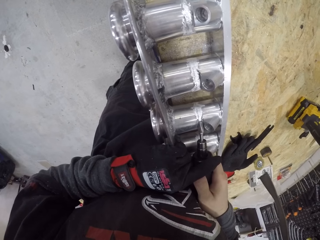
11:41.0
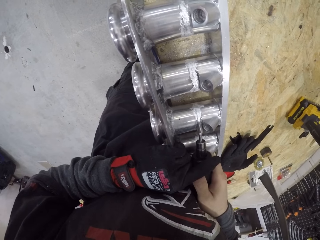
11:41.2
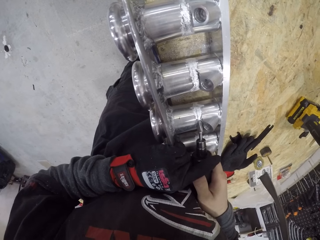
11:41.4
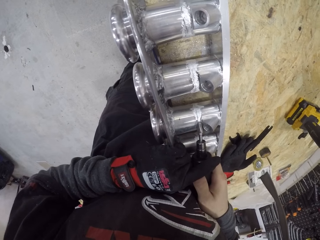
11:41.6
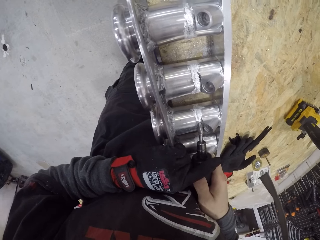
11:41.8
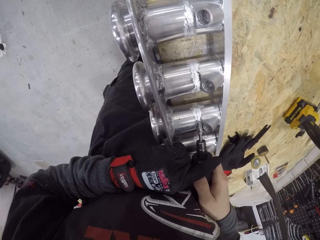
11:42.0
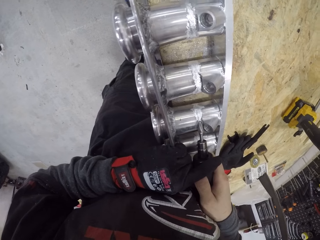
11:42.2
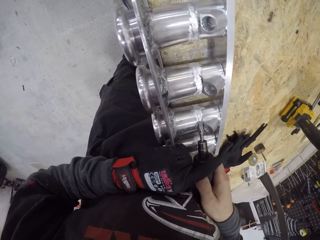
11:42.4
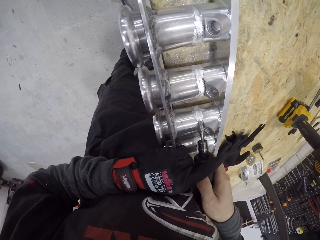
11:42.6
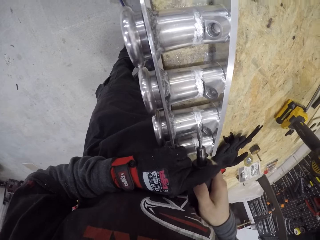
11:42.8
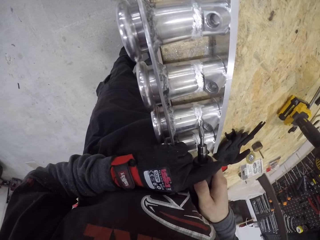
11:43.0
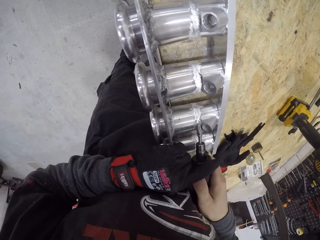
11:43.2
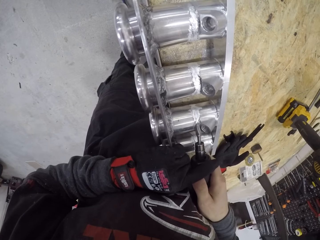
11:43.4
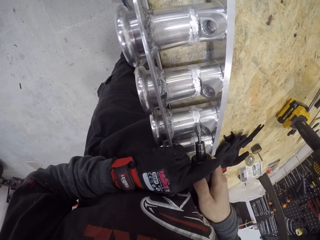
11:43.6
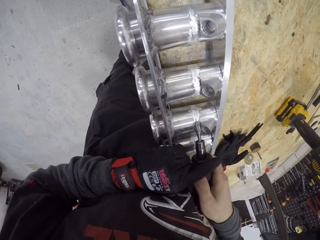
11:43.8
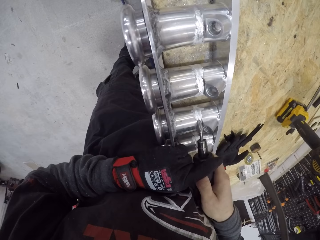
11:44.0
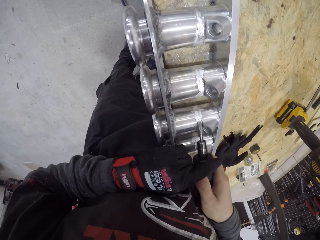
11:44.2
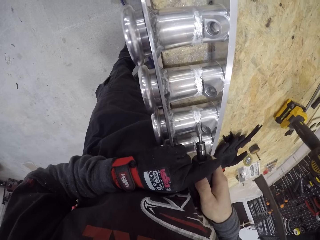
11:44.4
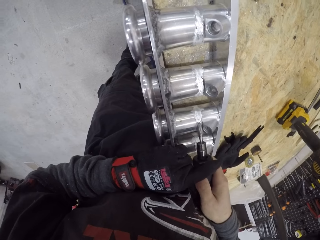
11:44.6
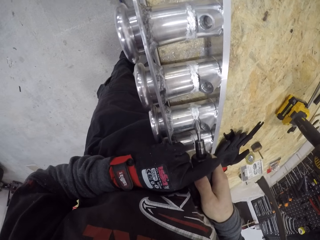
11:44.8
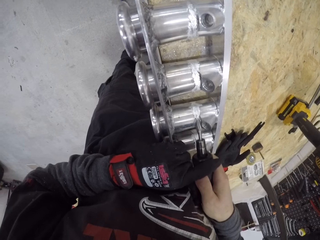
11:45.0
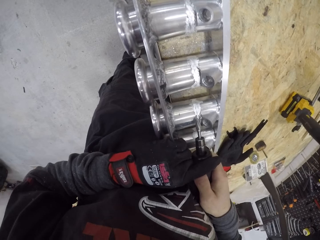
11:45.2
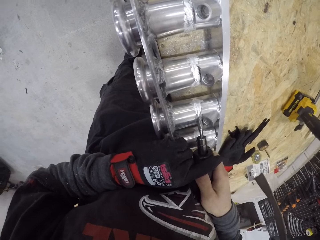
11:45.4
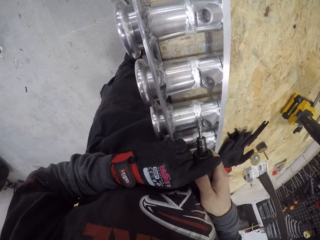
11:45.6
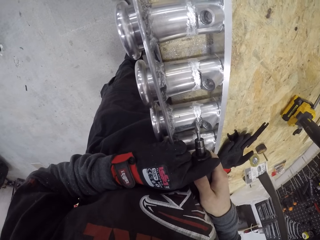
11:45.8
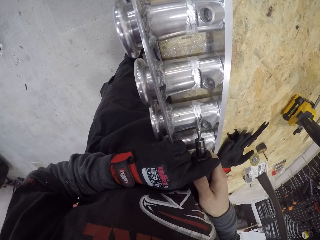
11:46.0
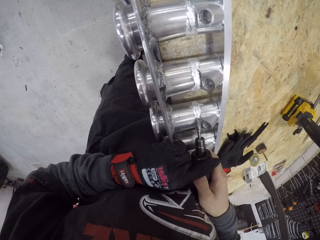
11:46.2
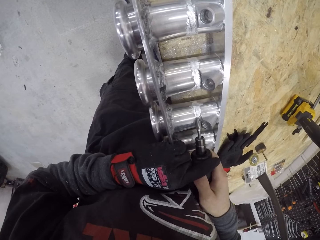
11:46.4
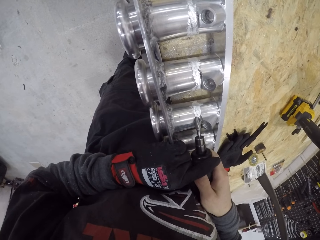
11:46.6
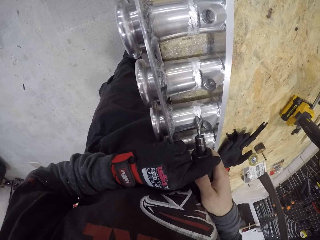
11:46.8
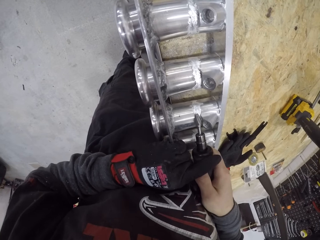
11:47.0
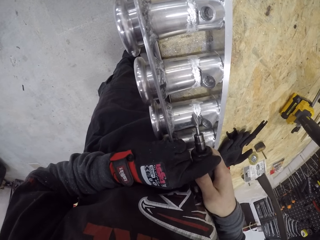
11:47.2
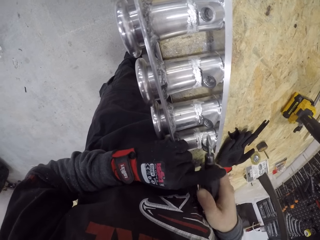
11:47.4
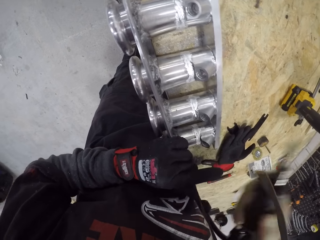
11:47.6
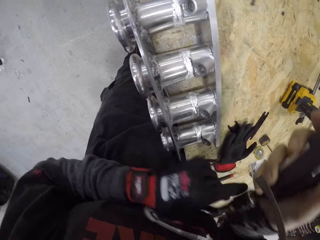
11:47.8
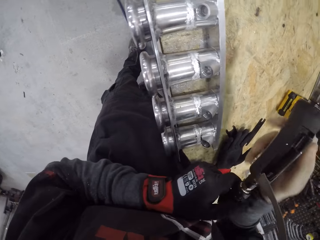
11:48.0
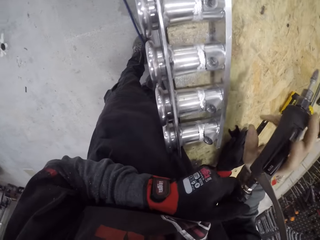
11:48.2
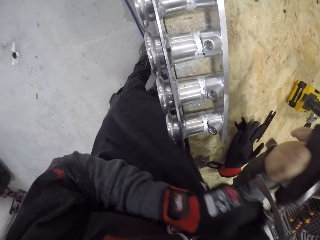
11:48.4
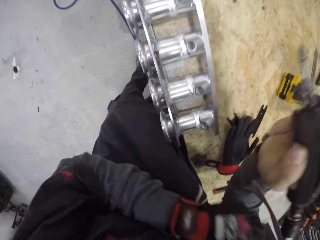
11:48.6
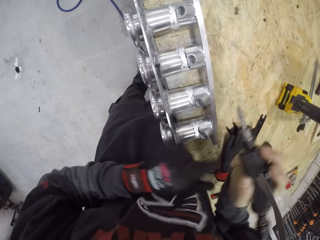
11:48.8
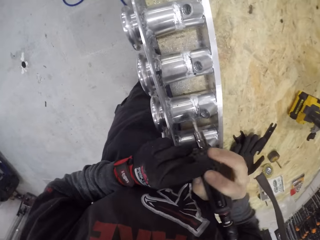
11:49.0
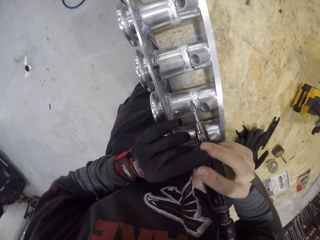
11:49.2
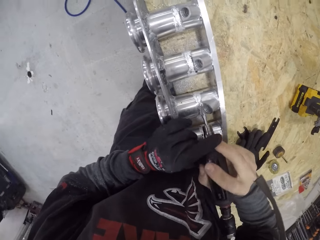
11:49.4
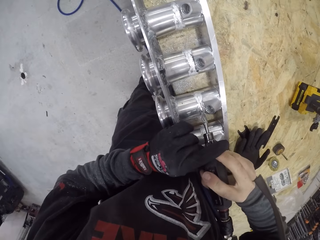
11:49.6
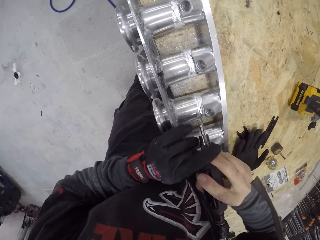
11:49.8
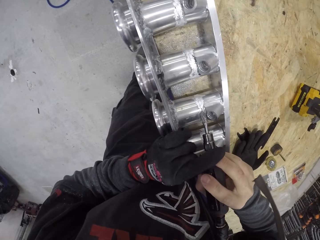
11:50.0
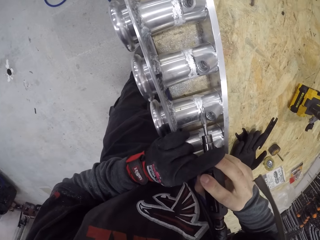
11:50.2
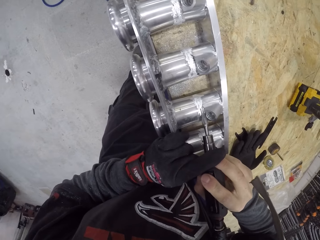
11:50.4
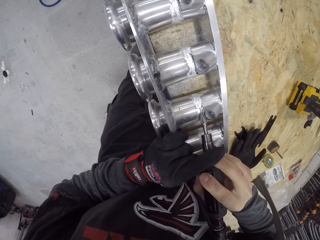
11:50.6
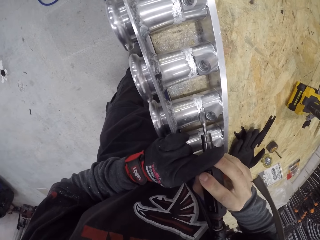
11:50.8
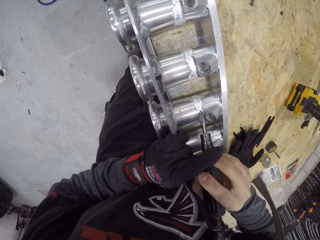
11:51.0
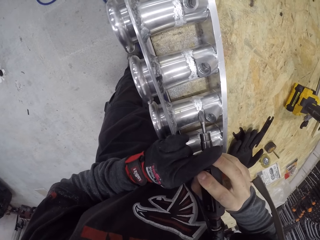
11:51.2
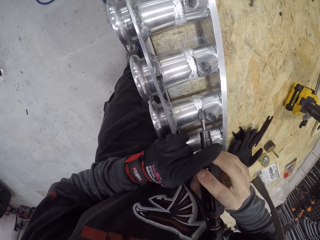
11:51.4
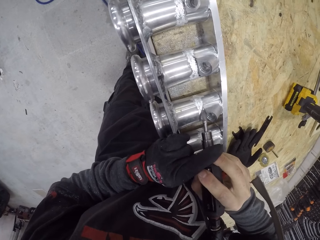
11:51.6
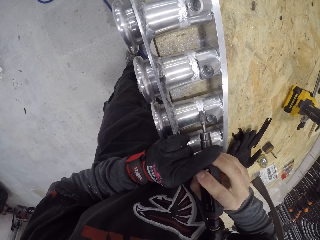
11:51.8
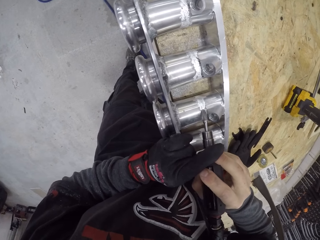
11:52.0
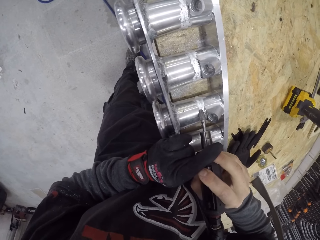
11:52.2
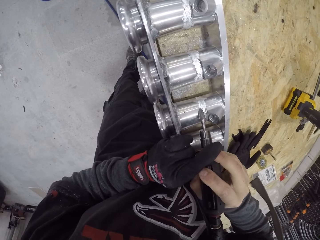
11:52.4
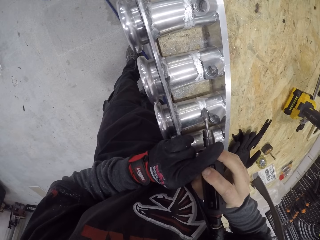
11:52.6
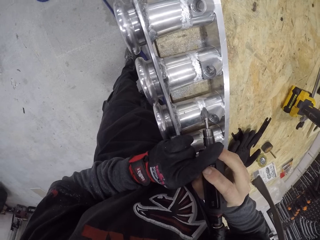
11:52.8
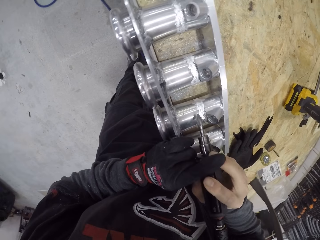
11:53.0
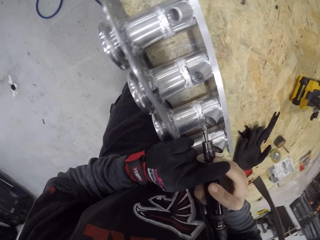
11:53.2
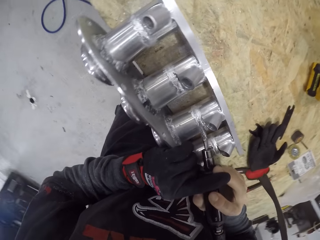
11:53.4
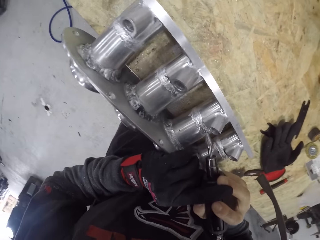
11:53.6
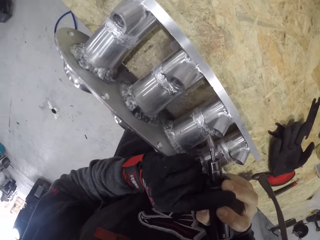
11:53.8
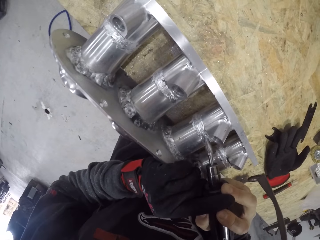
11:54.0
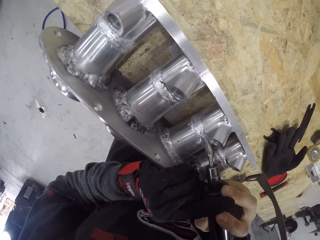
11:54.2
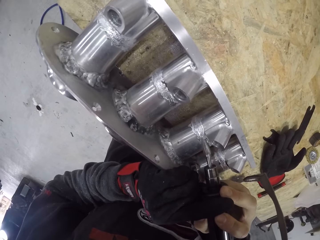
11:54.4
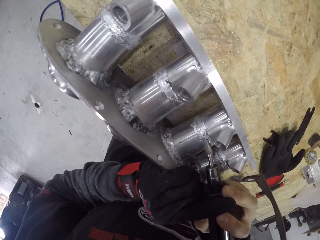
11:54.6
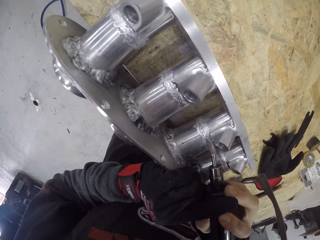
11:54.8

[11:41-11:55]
The camera wearer smoothens the engine block on the table with the deburring tool in his gloved left hand and his right hand. He adjusts the deburring tool in his gloved left hand and his right hand. He smoothens the engine block on the table with the deburring tool in his gloved left hand and his right hand.

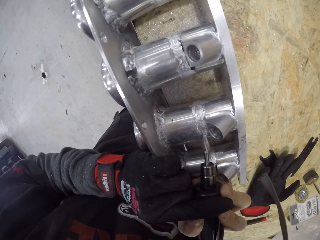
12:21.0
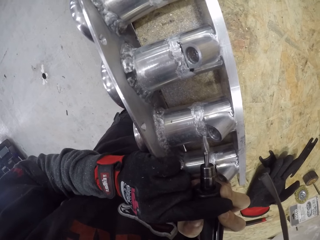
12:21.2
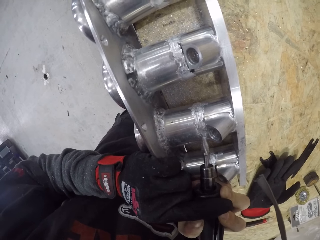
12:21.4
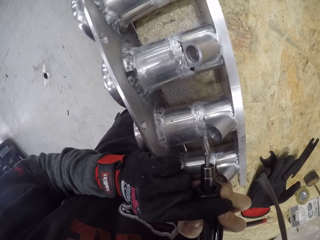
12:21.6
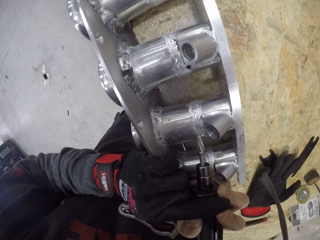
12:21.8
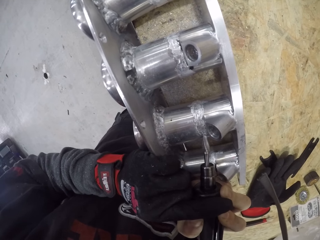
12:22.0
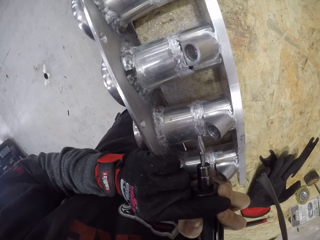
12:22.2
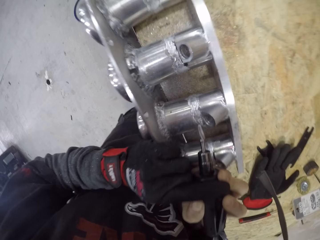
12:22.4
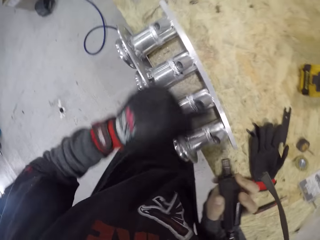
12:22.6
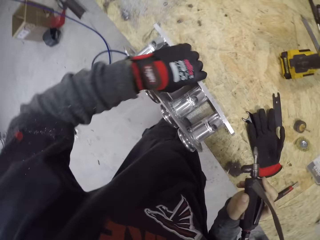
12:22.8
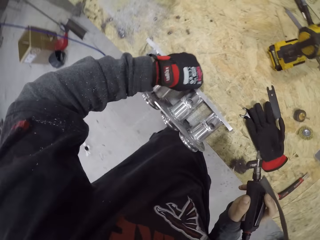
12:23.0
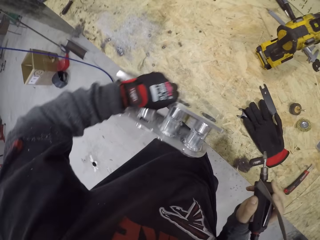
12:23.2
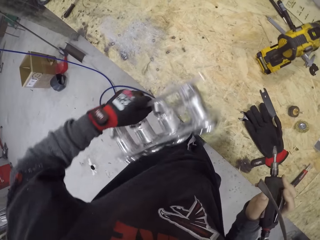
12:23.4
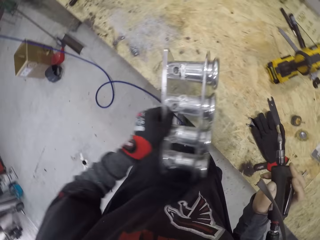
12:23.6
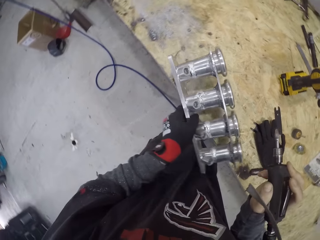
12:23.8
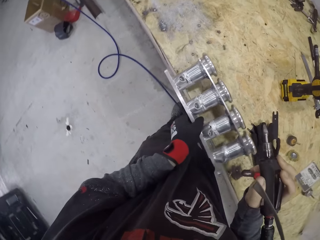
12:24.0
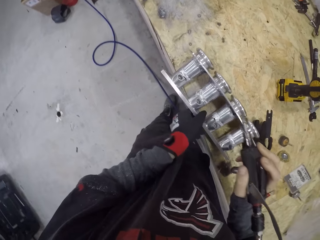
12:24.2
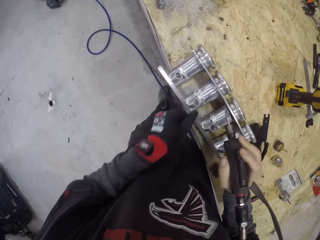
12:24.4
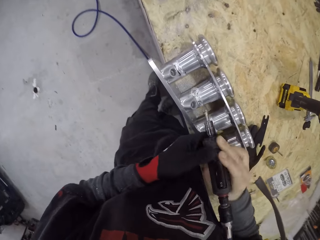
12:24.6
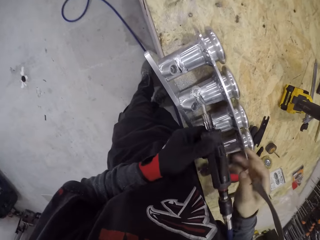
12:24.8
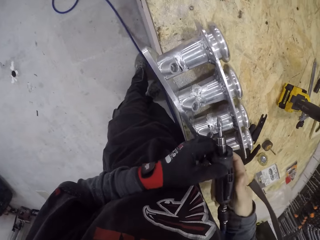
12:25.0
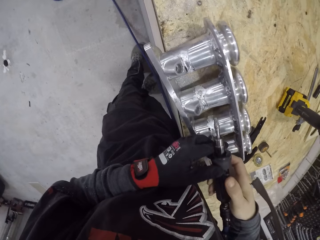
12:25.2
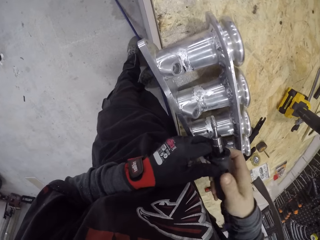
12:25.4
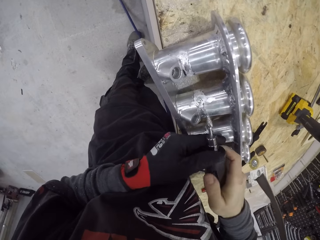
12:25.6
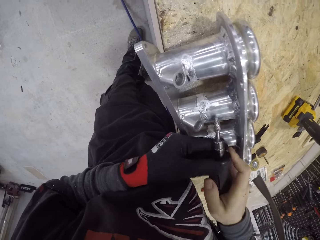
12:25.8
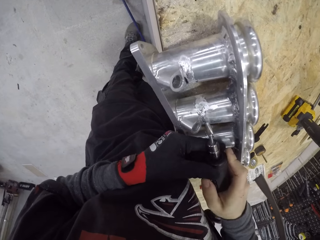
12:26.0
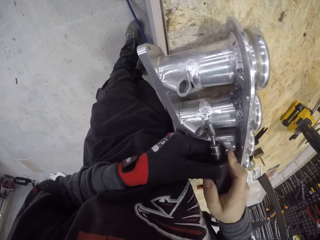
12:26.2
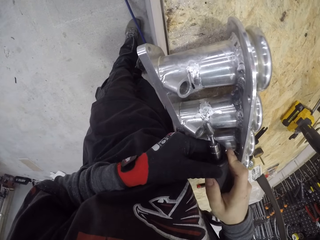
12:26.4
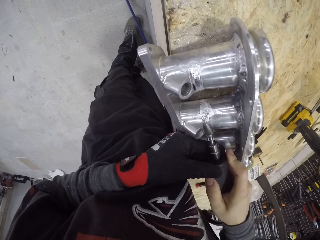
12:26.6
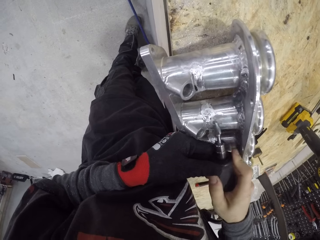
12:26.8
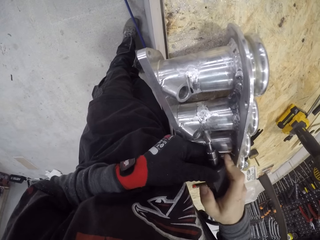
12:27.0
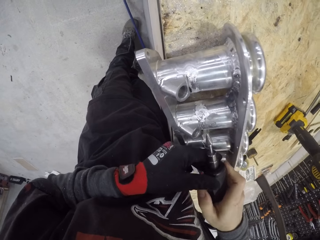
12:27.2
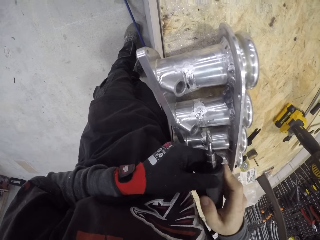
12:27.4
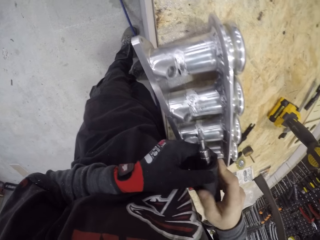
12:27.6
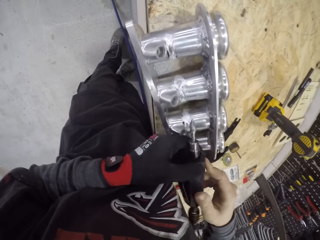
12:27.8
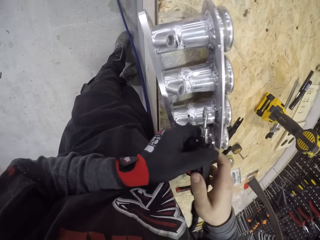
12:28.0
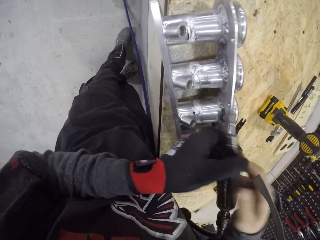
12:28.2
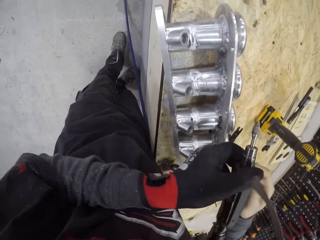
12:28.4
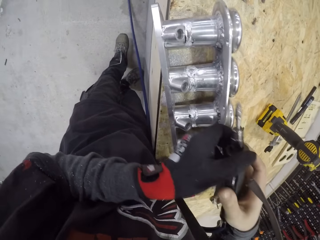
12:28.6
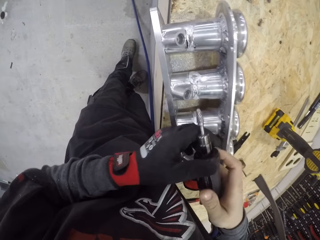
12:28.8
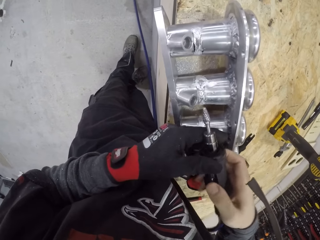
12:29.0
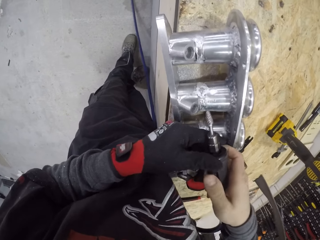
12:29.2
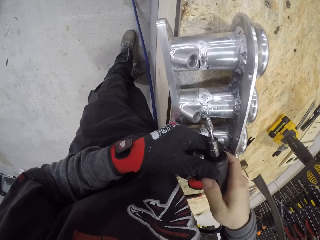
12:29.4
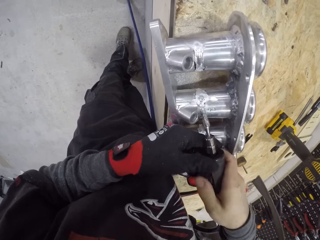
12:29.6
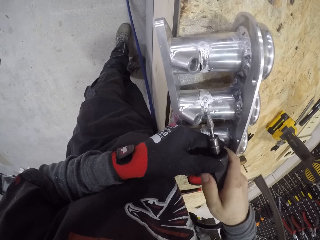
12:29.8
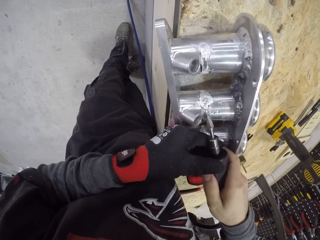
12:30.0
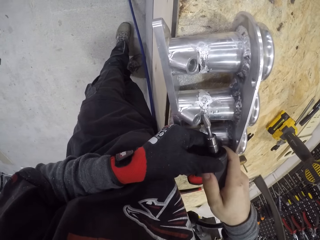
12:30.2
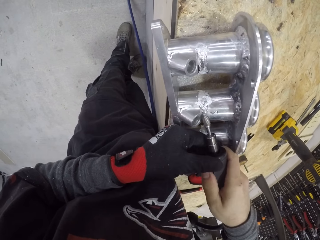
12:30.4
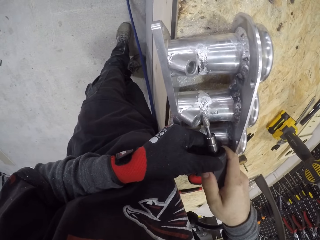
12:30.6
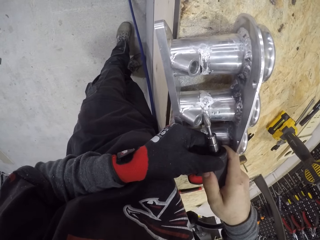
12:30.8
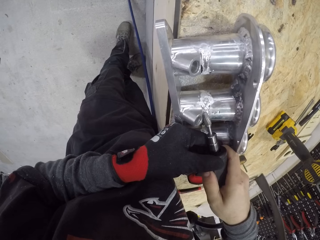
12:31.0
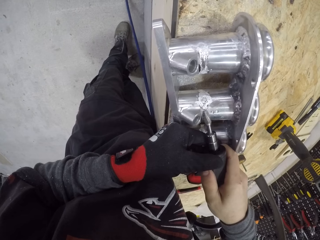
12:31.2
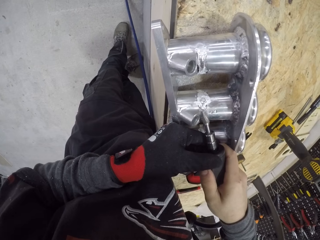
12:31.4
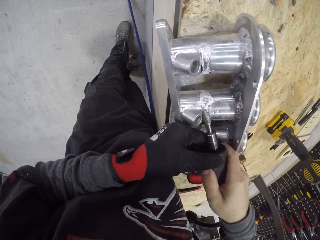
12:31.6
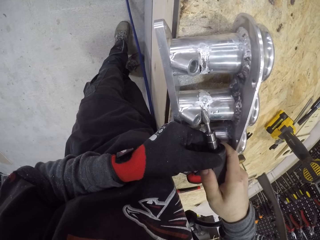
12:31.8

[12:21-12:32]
The camera wearer turns the engine block around on the table with his gloved left hand. He adjusts the deburring tool in his gloved left hand and his right hand. He smoothens the engine block on the table with the deburring tool in his gloved left hand and his right hand. He adjusts the deburring tool in his gloved left hand and his right hand. He smoothens the engine block on the table with the deburring tool in his gloved left hand and his right hand.
